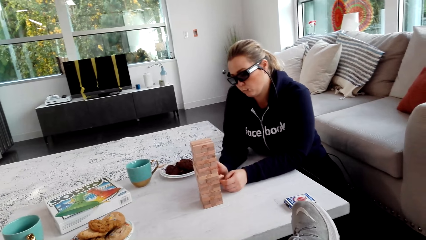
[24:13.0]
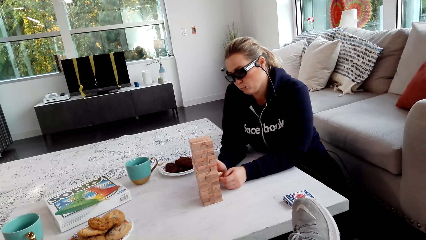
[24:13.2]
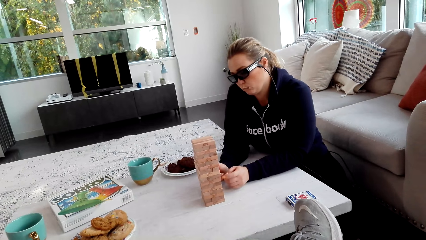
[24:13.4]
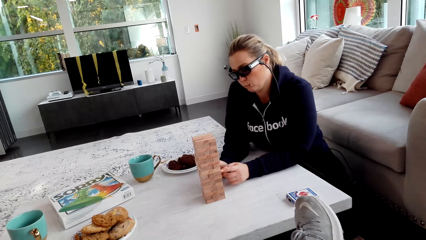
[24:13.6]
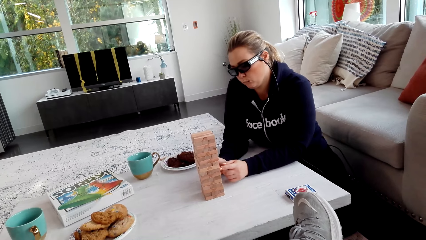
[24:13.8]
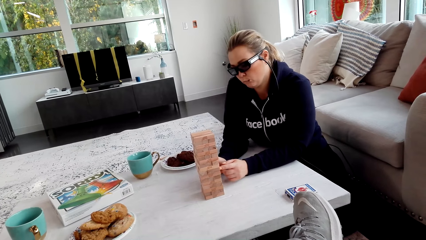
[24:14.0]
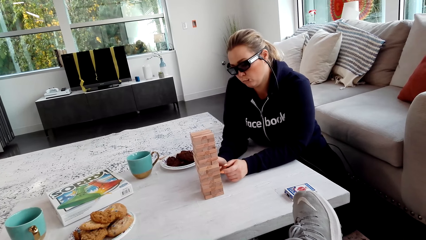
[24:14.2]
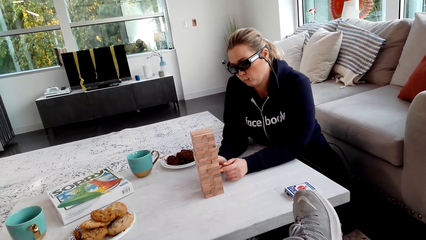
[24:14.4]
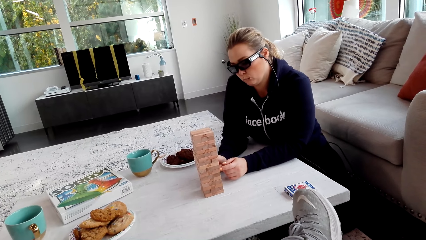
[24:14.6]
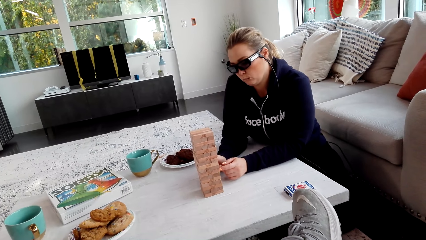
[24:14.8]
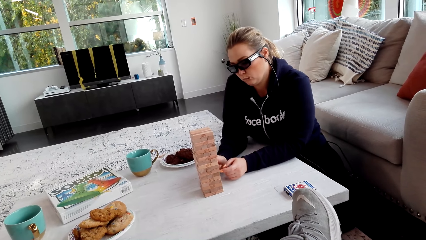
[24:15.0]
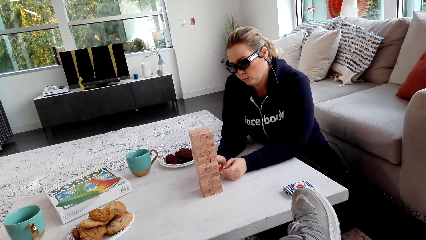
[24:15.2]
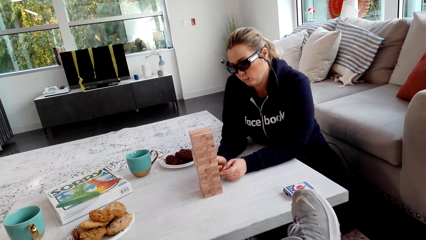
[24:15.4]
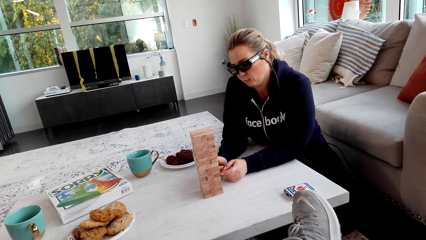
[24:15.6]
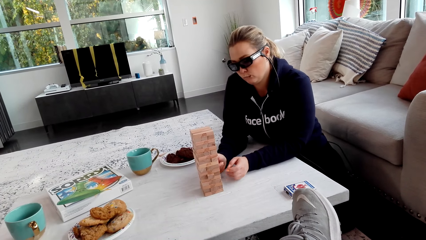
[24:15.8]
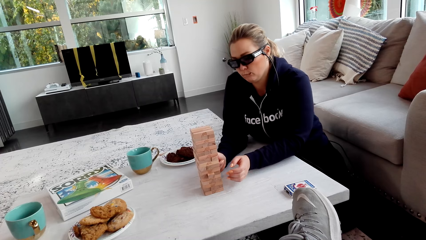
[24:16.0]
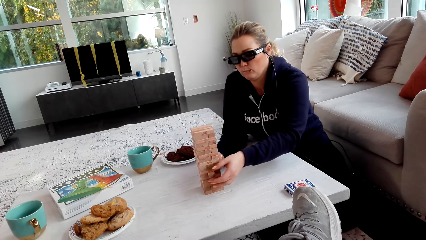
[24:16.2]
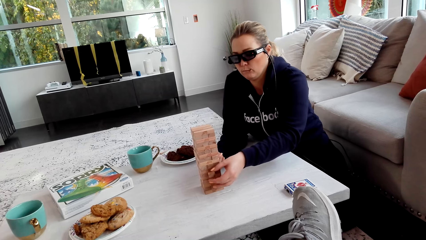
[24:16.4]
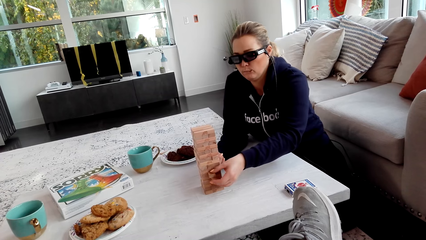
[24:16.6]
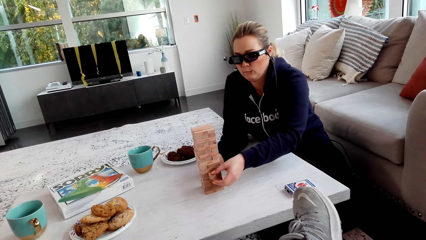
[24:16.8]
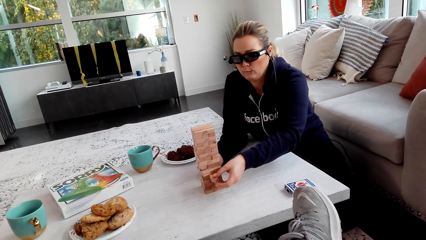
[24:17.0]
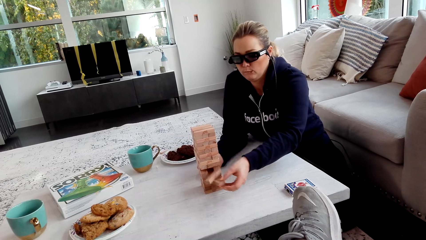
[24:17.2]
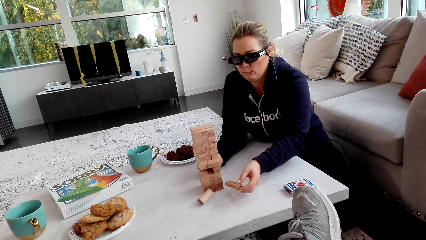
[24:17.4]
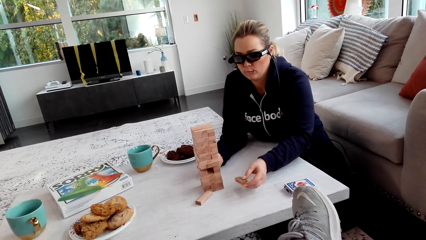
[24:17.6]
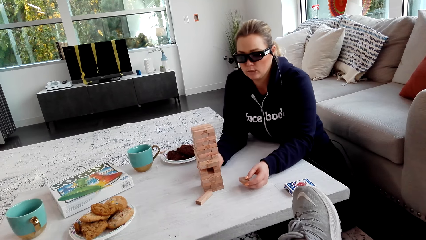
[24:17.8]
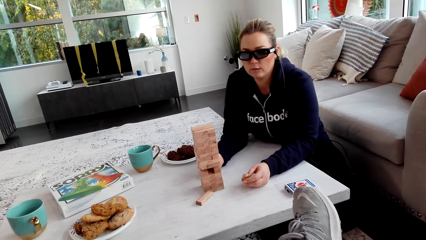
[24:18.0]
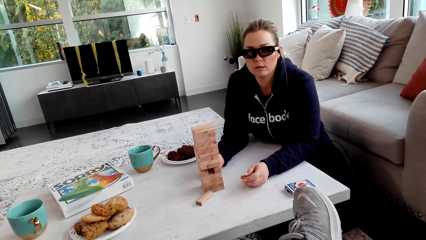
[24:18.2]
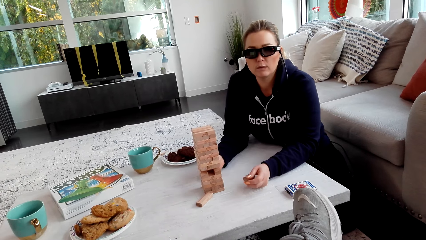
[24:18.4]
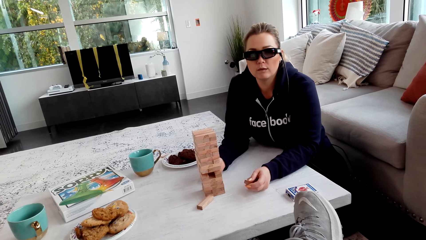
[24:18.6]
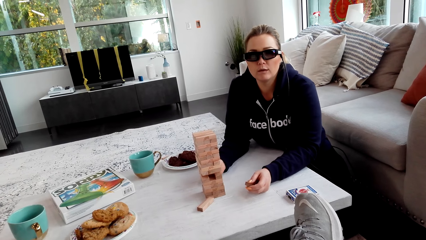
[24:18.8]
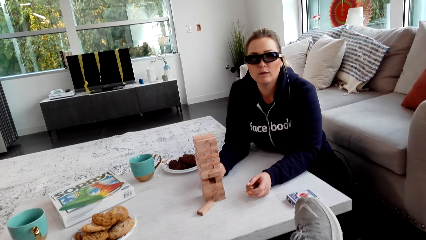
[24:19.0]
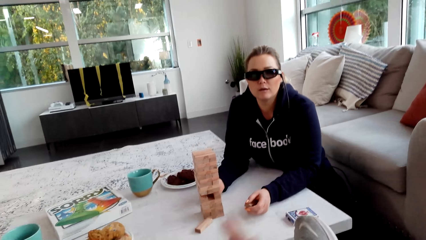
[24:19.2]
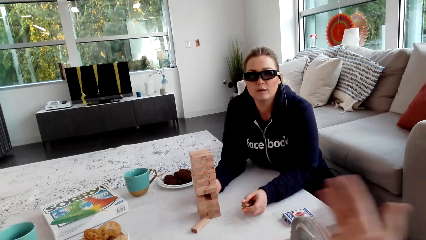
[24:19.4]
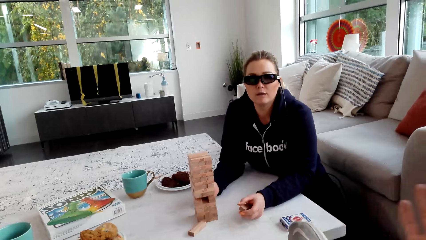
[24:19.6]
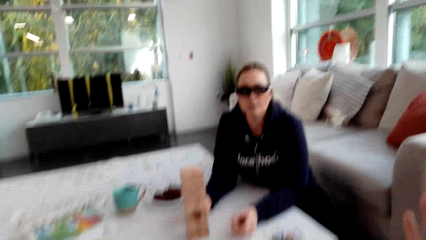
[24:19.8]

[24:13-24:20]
The camera wearer looks at a woman playing. The woman removes a piece from the blocks. The woman plays the jenga. She holds a wooden jenga piece on her left hand. She looks at the camera wearer. The camera wearer talks to the woman.

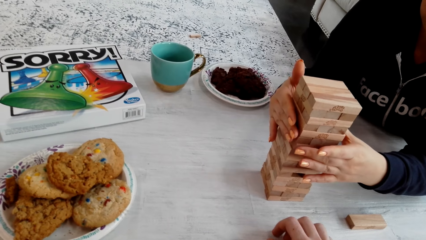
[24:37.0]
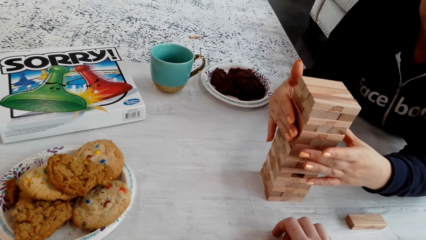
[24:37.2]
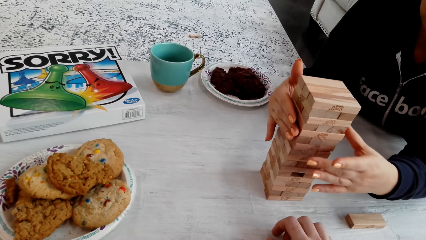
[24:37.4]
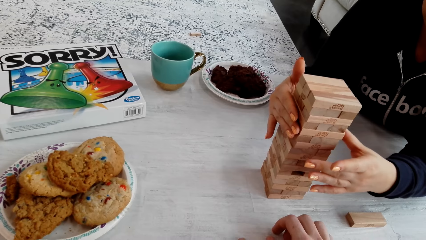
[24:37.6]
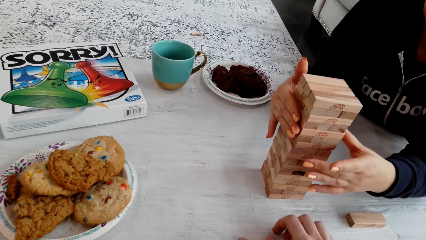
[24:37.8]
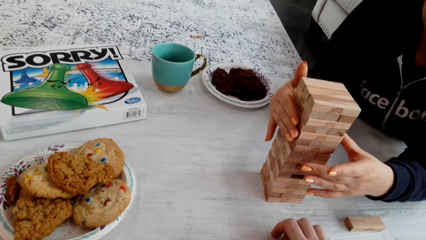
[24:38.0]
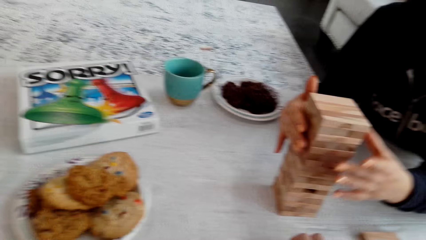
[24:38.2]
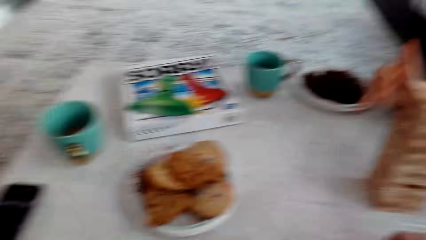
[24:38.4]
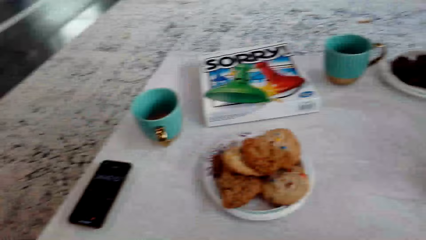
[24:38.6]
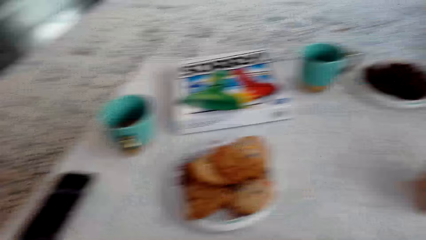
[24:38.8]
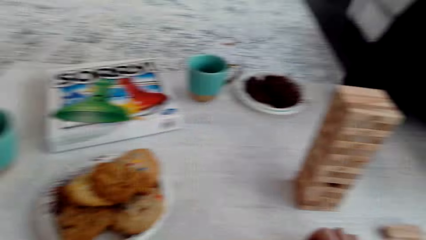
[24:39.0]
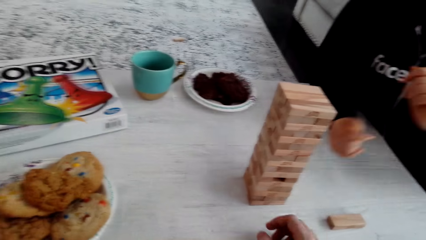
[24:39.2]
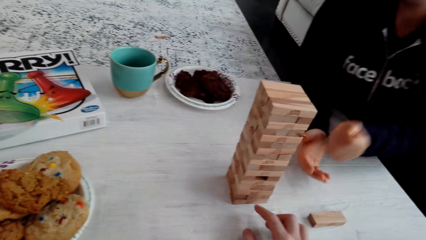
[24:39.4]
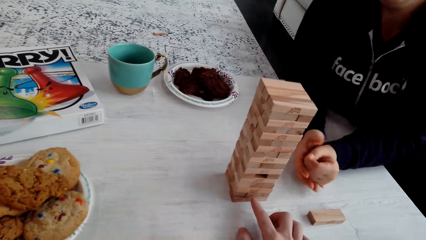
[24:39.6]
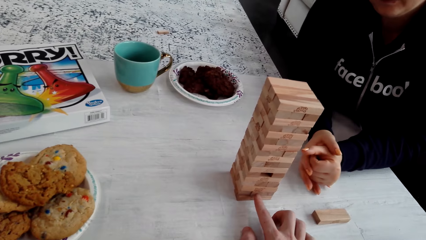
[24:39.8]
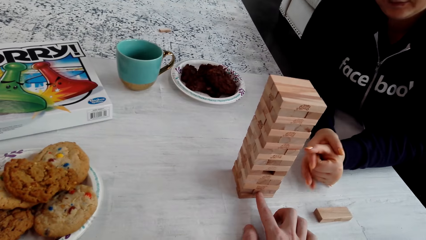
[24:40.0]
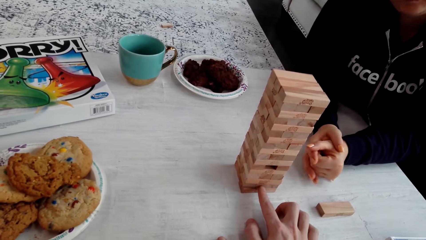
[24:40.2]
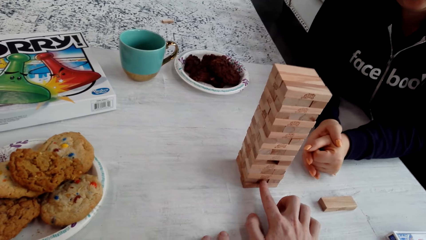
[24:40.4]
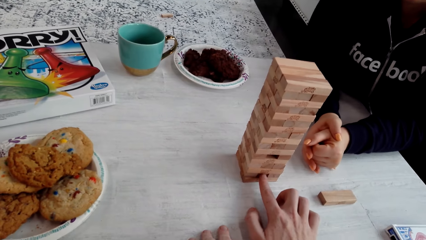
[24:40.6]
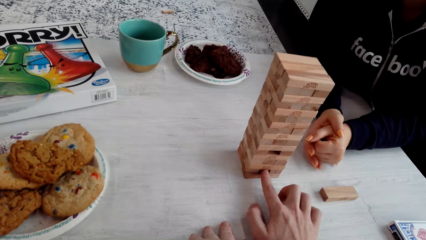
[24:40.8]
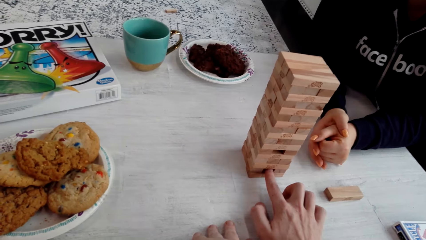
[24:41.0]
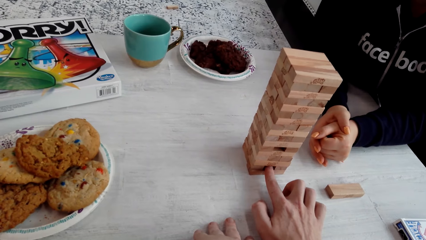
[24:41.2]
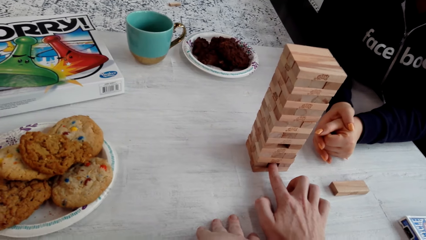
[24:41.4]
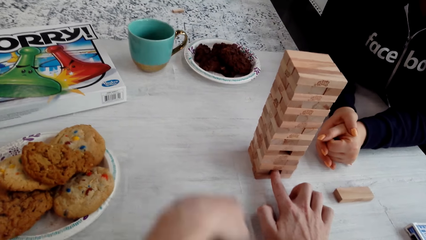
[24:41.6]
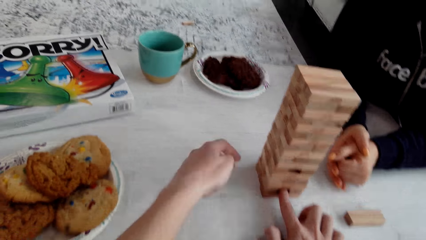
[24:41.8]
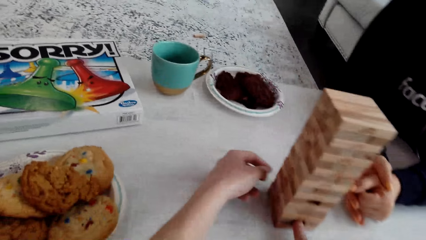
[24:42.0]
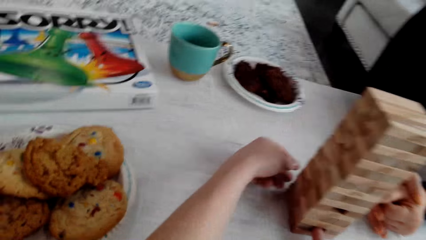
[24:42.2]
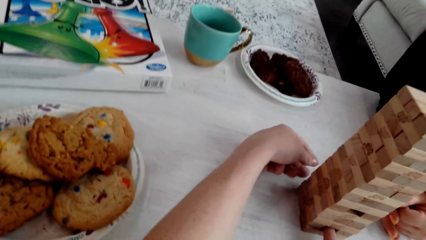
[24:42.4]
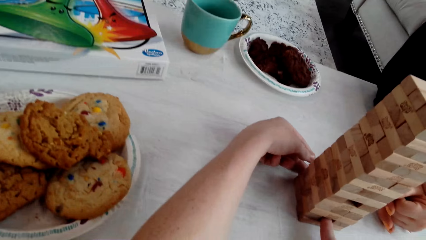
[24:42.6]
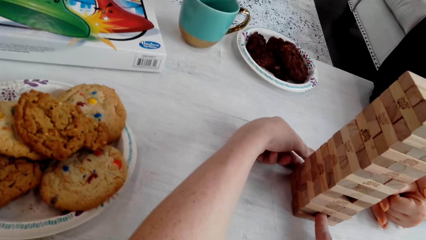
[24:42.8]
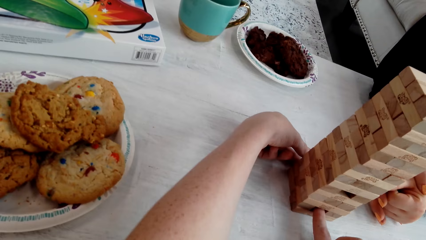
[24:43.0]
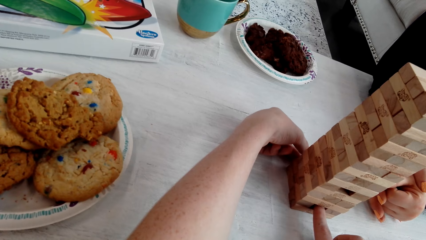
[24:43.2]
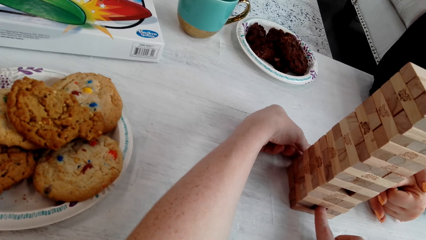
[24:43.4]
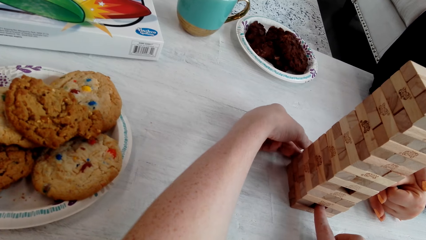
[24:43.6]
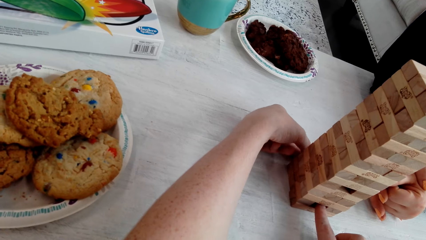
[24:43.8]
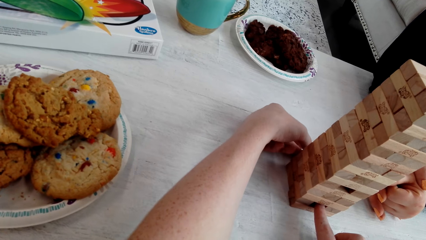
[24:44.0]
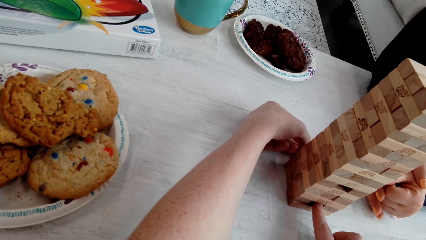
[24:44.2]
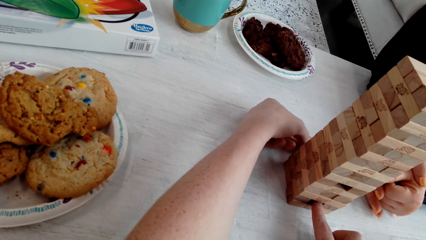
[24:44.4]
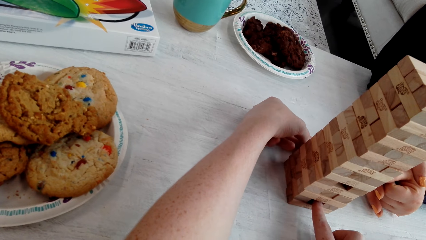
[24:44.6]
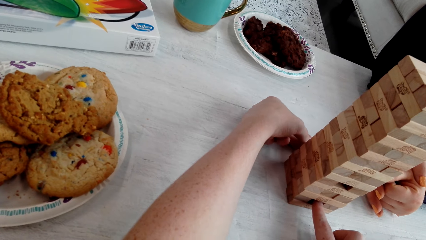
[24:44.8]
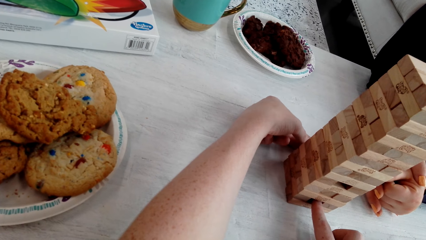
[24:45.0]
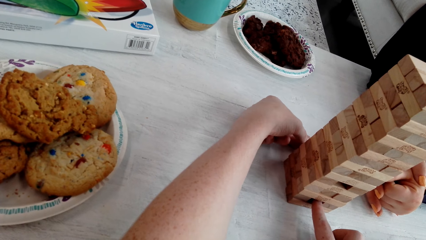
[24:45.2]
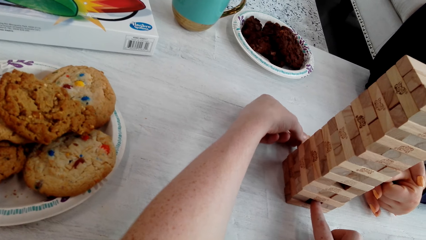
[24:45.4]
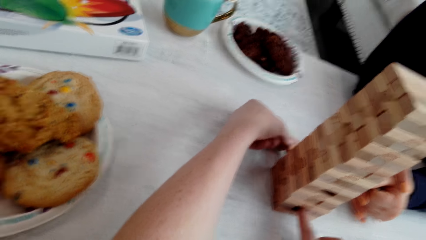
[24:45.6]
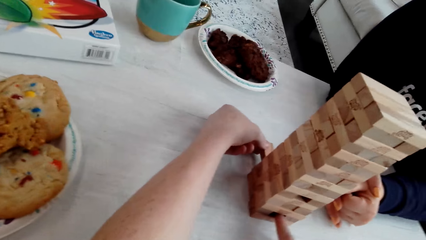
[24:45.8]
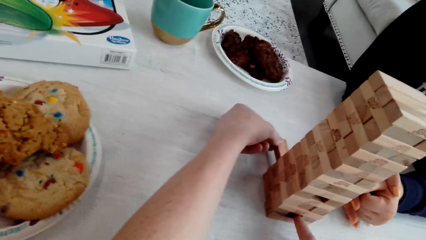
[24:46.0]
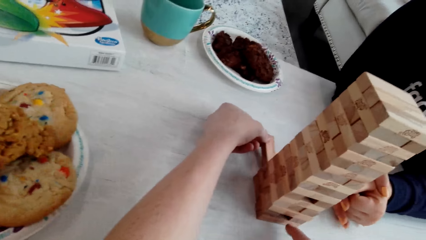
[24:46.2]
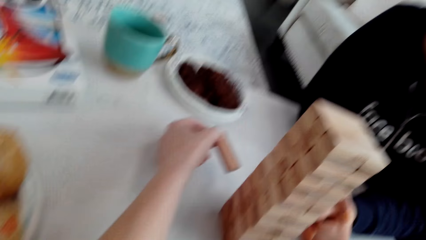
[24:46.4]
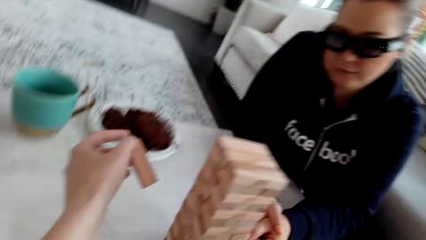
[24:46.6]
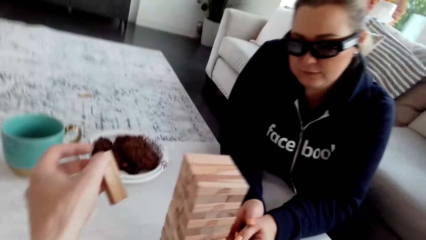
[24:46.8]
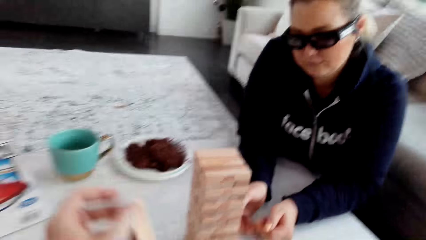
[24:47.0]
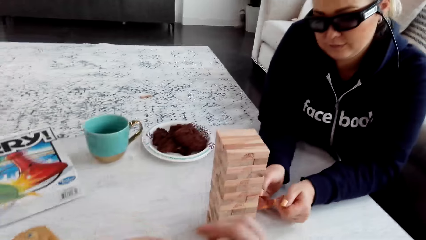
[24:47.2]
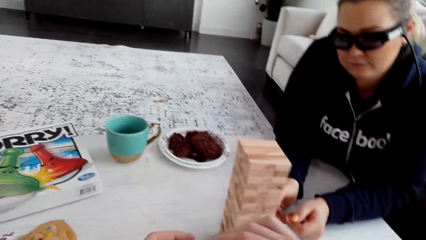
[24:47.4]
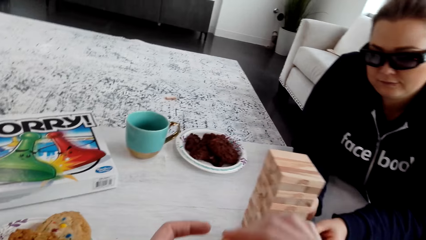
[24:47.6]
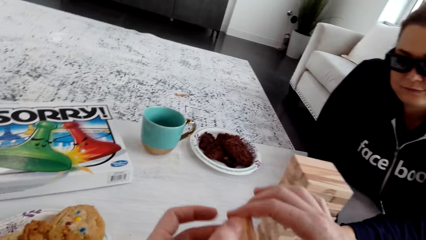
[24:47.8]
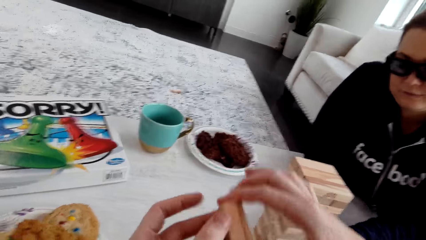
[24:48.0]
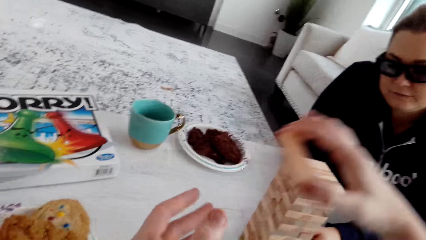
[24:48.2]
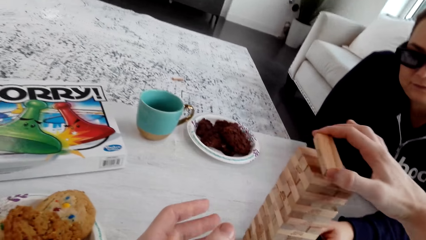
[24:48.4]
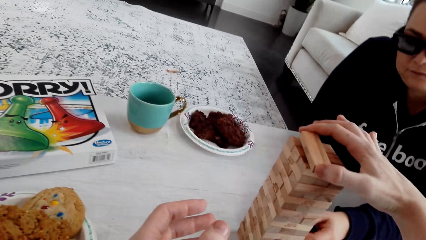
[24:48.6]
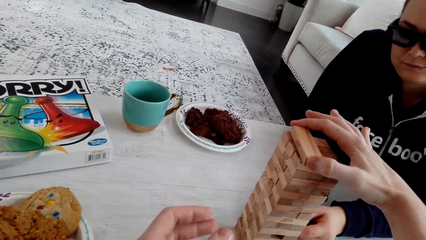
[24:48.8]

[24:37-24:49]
The camera wearer looks at the phone. He removes a piece from the jenga blocks. He plays the jenga. He plays the jenga again. He talks to a woman. He picks up the wooden jenga piece with his left hand. He talks to the woman. The woman talks to the camera wearer. The camera wearer puts the wooden jenga piece on top of the jenga with his right hand.
